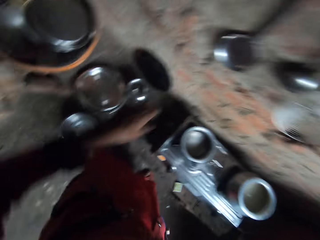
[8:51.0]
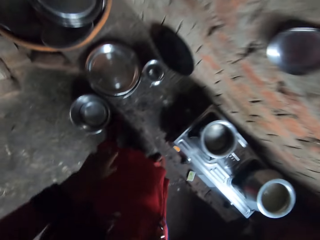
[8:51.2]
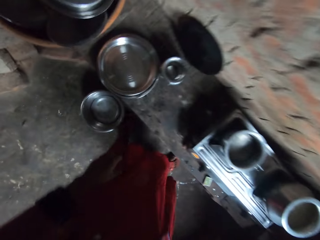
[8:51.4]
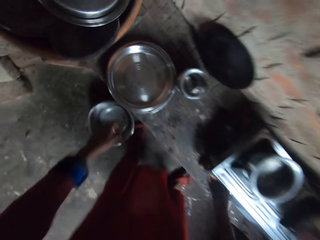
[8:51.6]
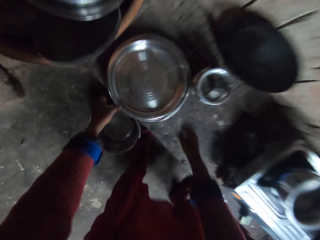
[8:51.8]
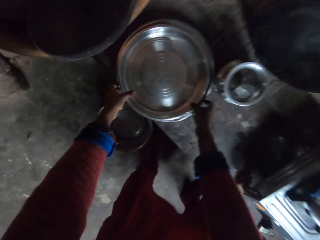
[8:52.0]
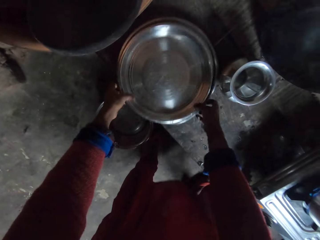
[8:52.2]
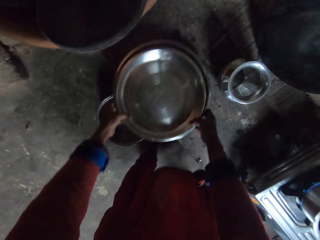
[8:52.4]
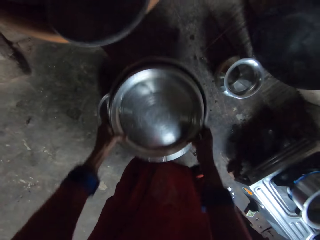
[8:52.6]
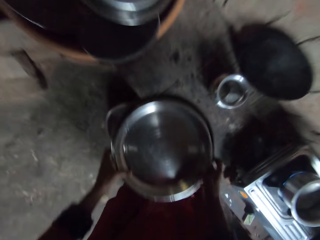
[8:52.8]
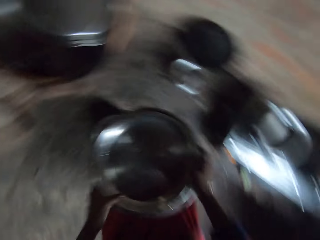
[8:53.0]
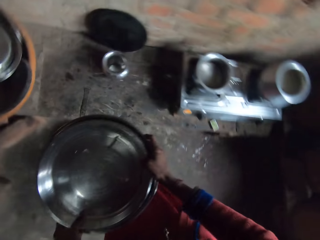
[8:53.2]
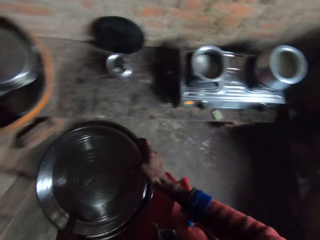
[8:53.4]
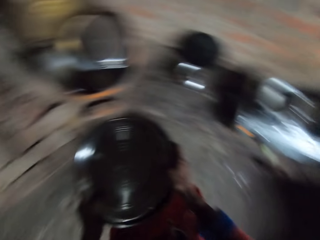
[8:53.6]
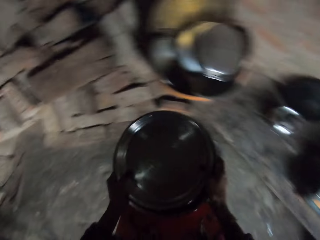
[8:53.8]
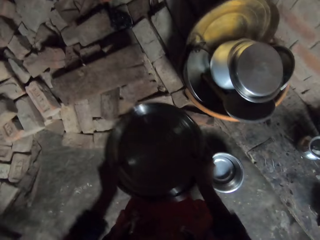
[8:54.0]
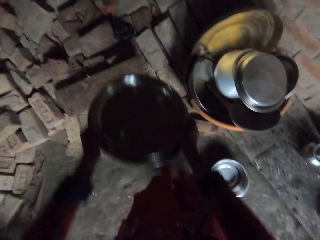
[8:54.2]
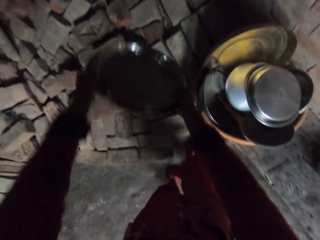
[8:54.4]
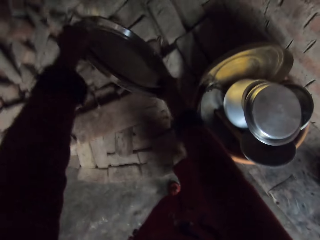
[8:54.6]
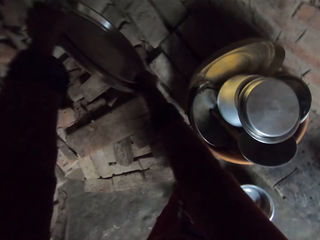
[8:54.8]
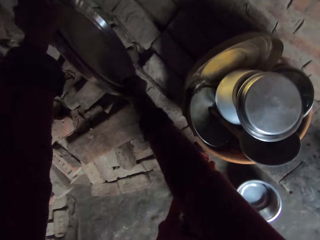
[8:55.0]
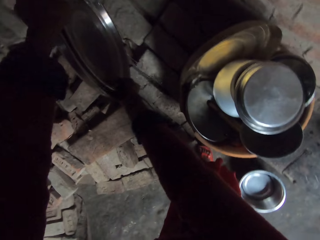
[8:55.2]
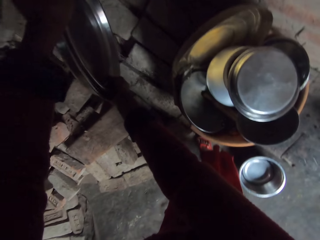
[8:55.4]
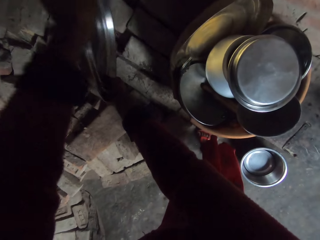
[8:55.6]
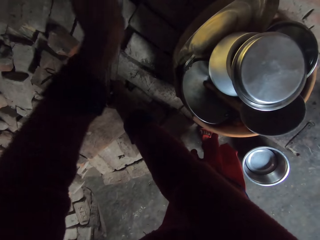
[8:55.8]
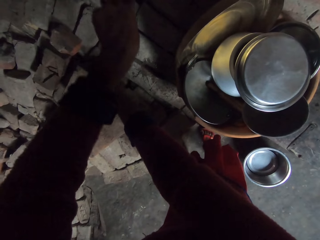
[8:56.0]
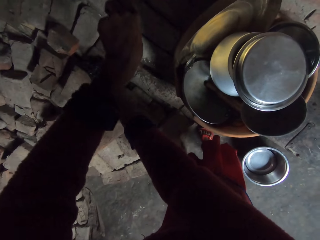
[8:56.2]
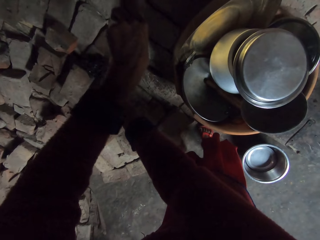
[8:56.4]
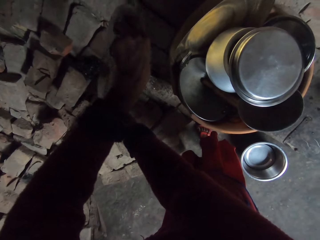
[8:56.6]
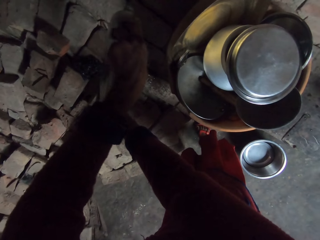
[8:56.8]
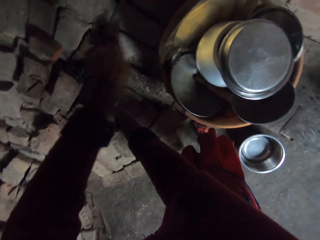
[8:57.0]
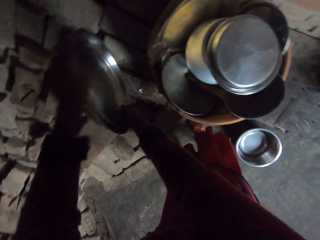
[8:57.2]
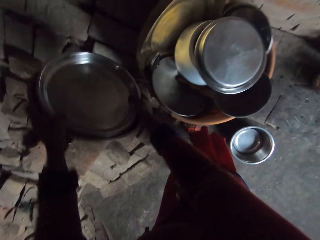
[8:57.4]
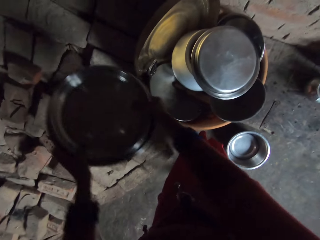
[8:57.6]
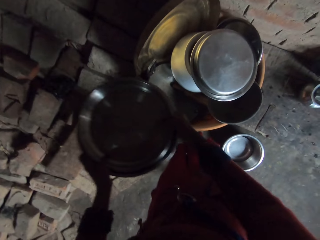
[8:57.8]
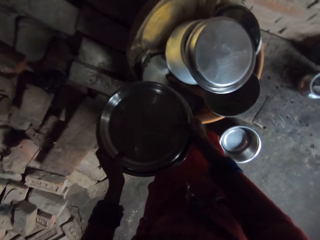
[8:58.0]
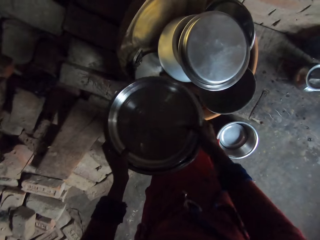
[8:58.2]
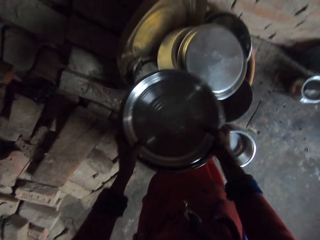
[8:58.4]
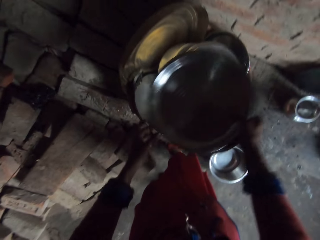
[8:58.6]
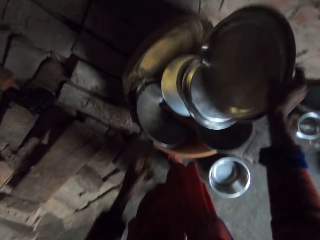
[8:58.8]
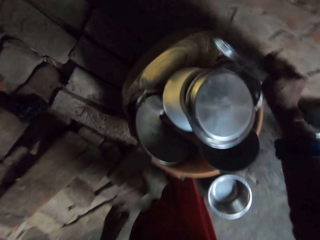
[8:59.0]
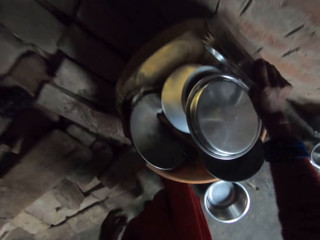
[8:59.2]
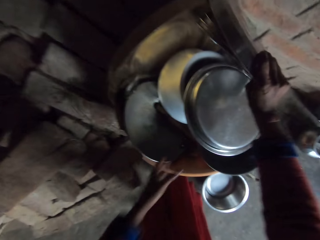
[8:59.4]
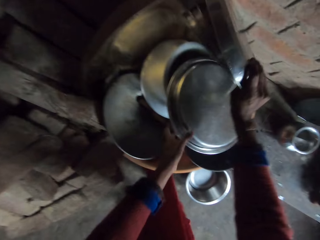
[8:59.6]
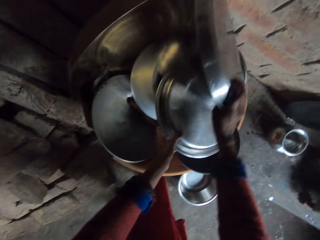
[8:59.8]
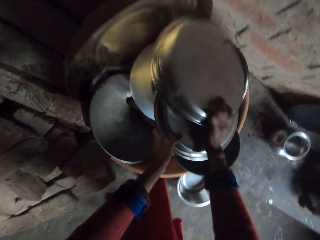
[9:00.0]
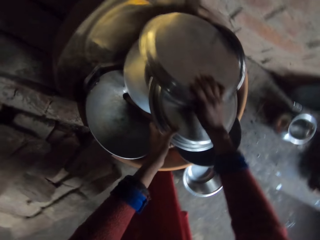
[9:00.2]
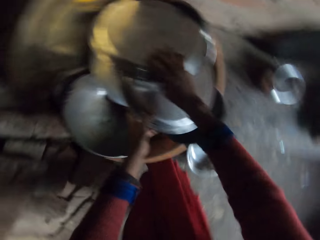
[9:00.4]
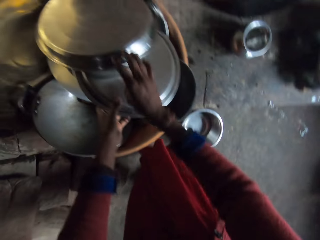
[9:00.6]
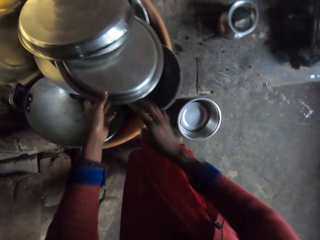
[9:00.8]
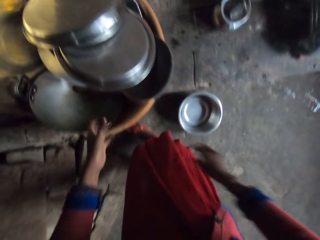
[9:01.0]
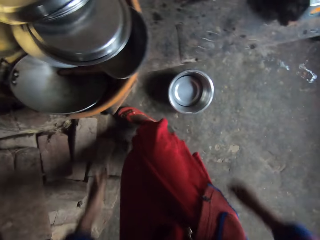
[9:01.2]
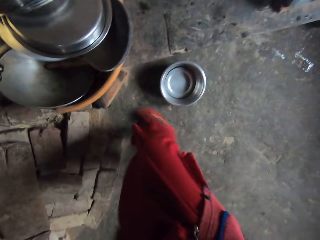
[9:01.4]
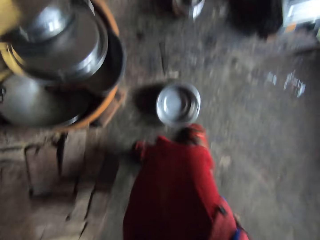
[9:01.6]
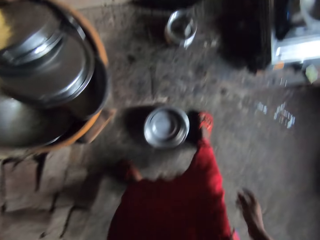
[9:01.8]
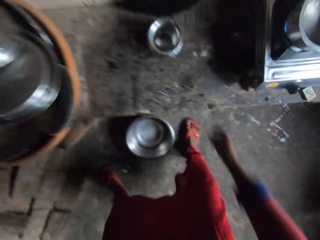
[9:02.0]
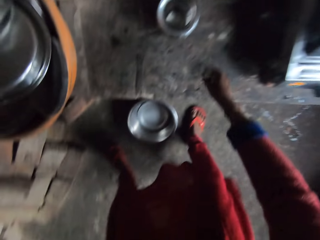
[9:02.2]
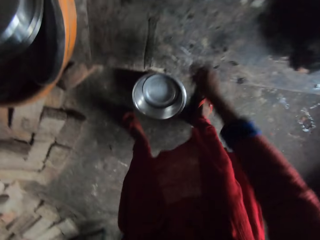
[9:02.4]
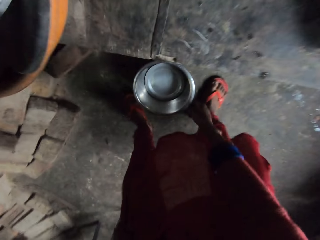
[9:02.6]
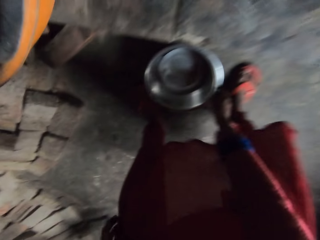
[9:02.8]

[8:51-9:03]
The camera wearer carries the tray. They pick up the tray. They pour the water in the tray away. They place the tray in a rack on the basin.

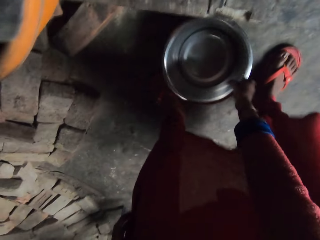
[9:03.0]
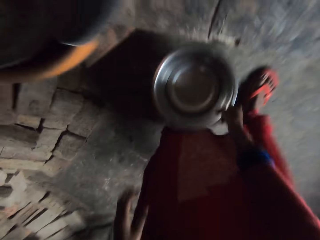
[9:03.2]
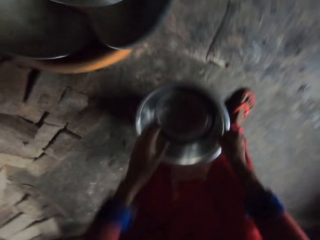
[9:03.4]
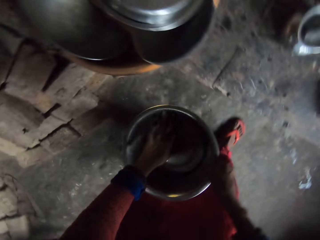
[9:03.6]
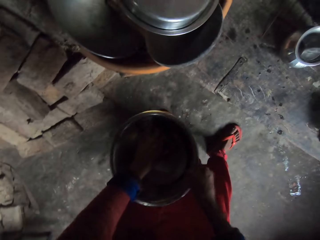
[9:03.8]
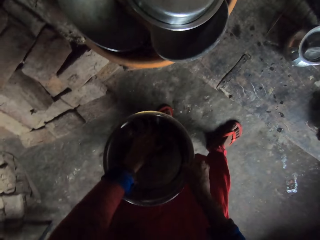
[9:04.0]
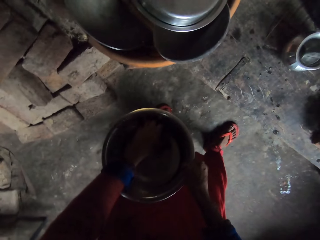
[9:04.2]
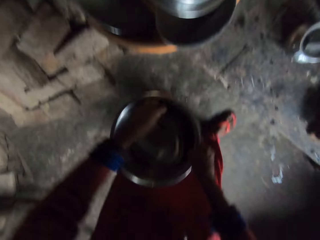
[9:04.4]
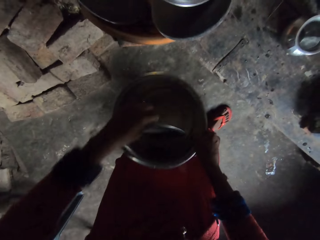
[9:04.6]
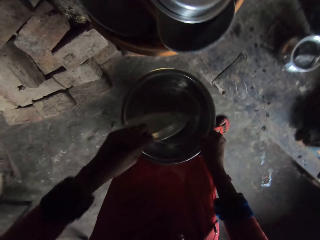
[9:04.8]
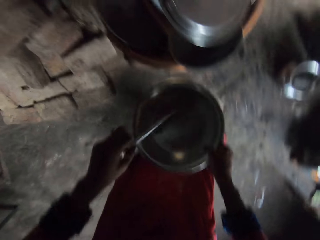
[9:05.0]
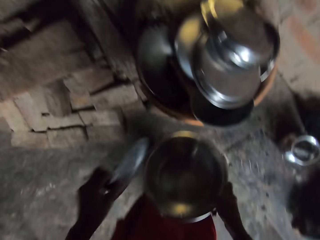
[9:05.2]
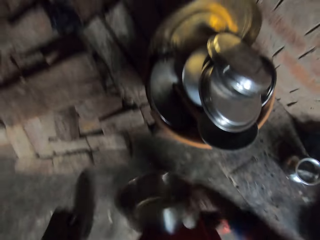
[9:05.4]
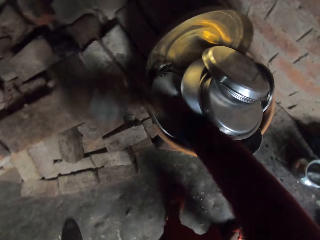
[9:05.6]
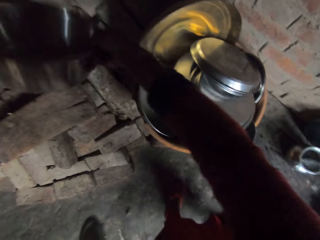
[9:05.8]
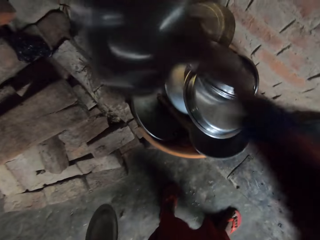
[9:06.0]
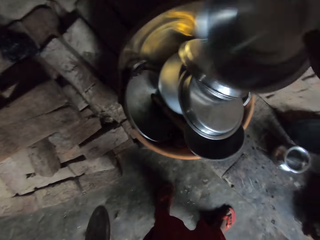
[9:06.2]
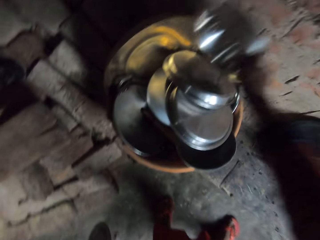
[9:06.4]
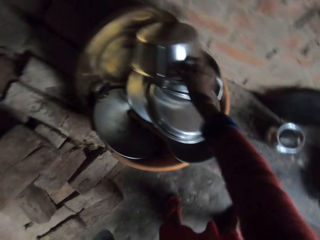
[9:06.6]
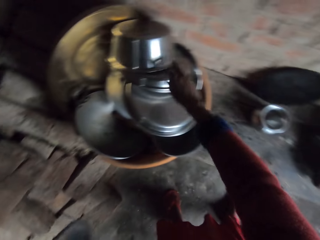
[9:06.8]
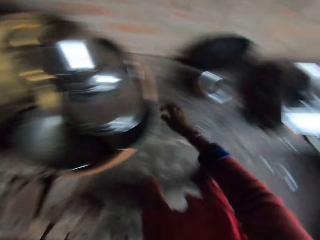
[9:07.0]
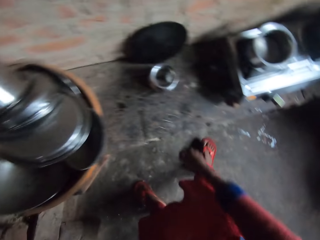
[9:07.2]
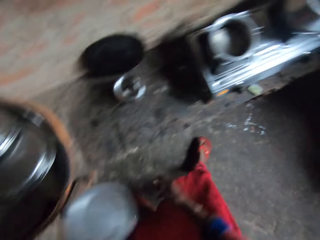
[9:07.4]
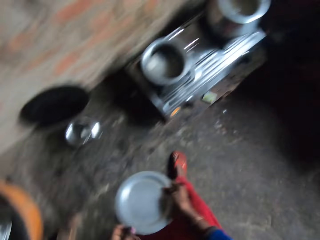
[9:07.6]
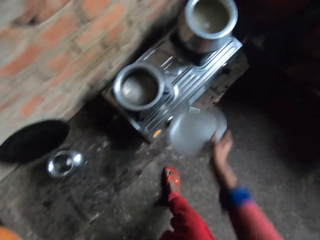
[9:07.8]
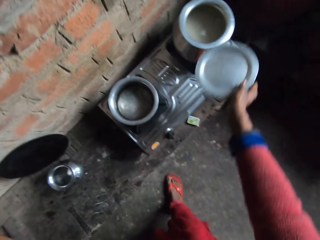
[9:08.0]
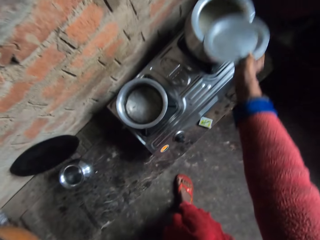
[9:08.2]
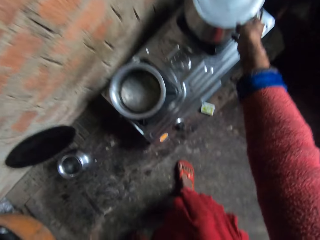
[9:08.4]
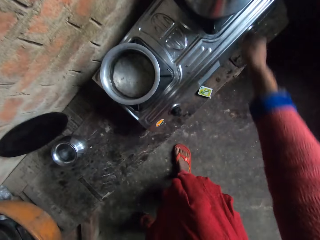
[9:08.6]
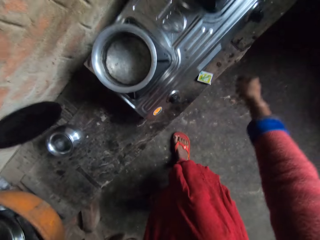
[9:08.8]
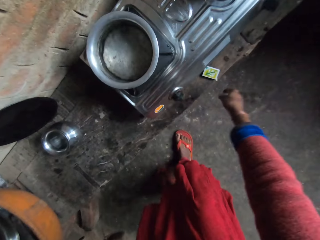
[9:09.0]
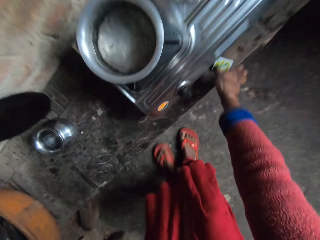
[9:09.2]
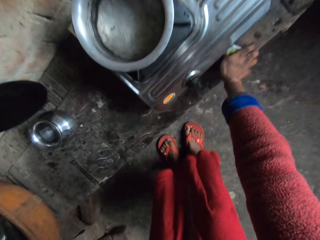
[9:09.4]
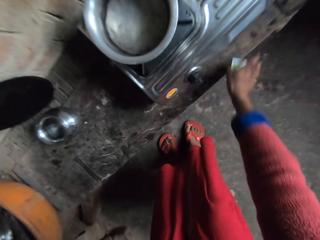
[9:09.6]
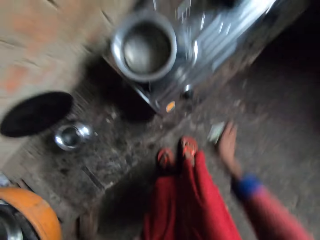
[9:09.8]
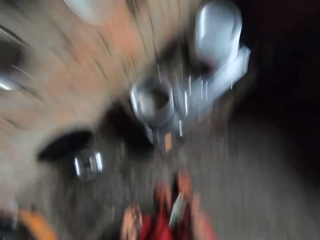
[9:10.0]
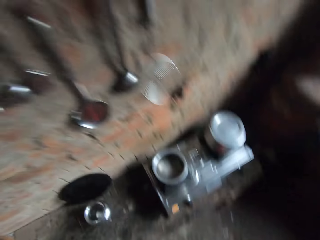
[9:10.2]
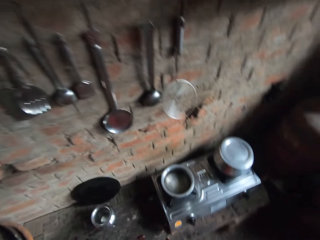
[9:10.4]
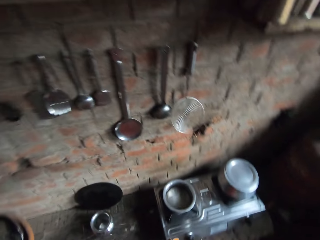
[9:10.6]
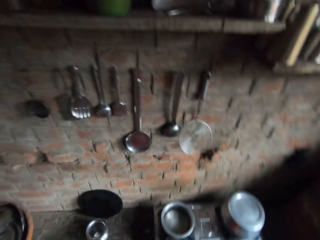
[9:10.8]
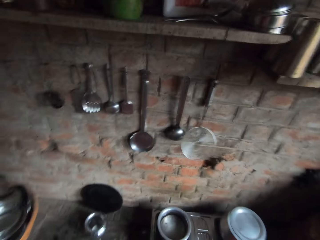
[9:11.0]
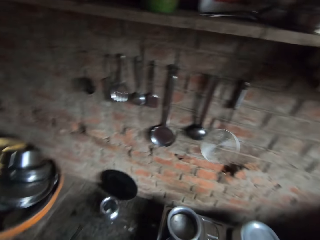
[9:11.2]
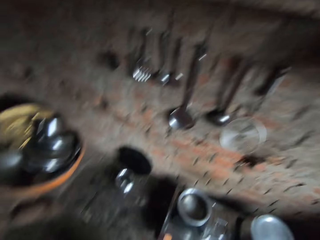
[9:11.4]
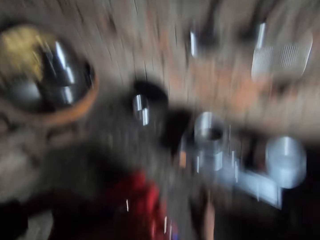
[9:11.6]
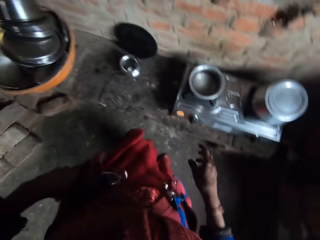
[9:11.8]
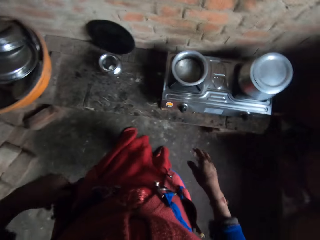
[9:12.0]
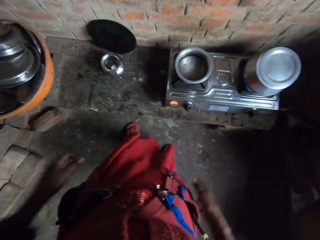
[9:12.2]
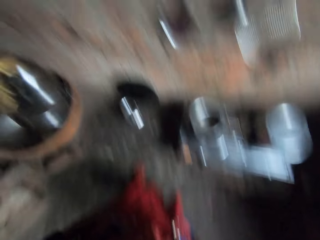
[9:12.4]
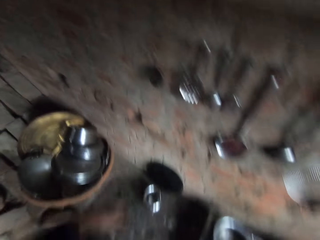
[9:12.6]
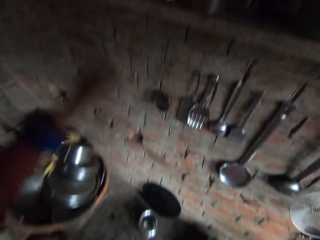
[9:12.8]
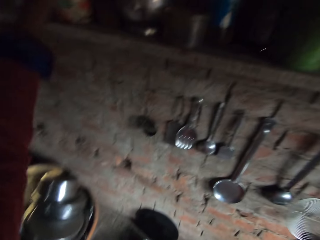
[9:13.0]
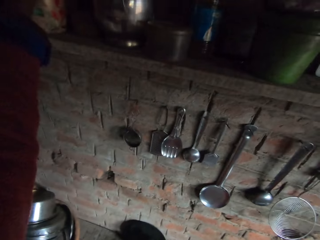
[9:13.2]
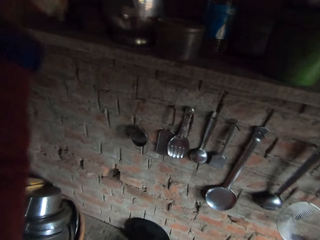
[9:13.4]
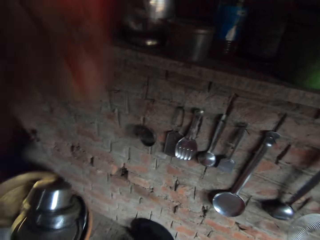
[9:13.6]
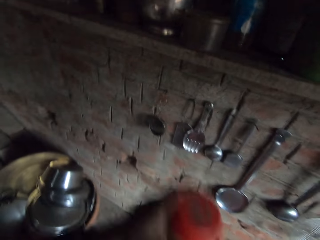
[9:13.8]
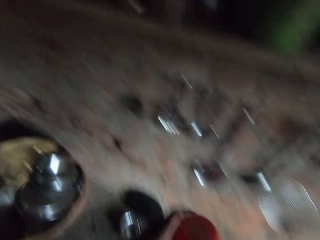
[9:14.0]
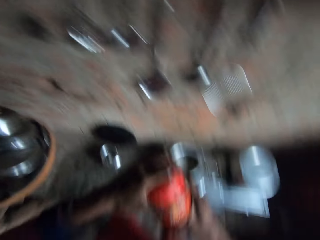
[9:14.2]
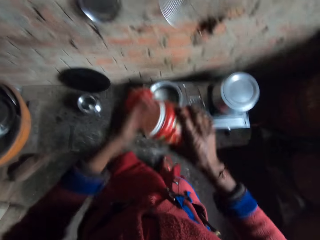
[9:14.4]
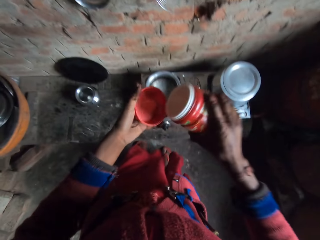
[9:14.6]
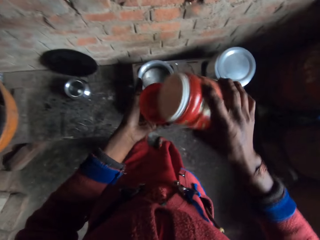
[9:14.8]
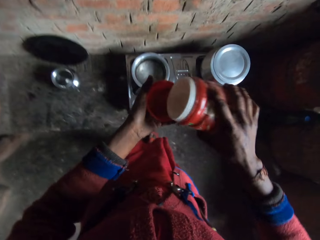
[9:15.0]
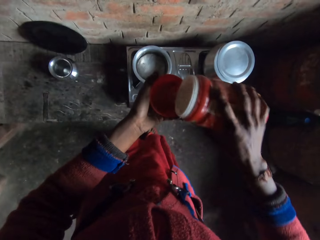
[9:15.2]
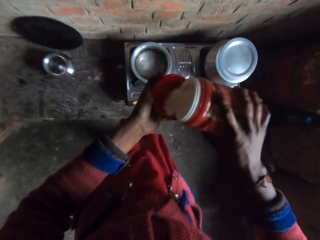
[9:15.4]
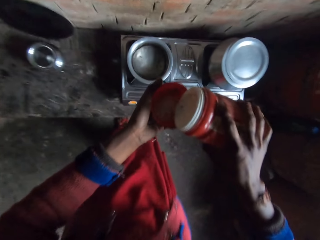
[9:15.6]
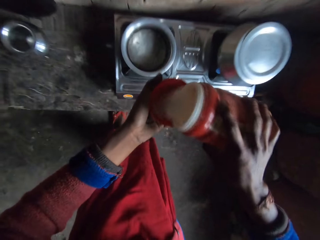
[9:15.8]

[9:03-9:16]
The camera wearer picks a bowl from the ground. They bring out a pot cover from the bowl. They pour the water in the bowl away. They keep the bowl in the rack on the basin. They cover one of the pots on the cooker with the pot cover. They pick the matchbox from the table. They pick up a container. They put salt on a lid.
